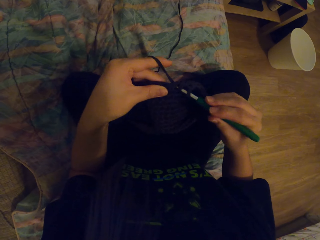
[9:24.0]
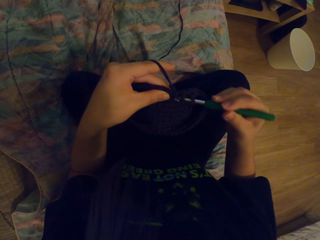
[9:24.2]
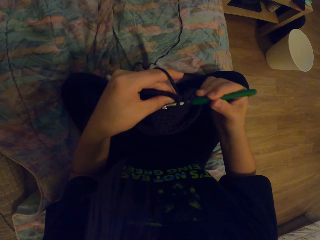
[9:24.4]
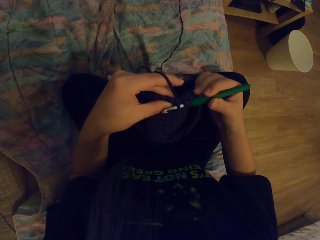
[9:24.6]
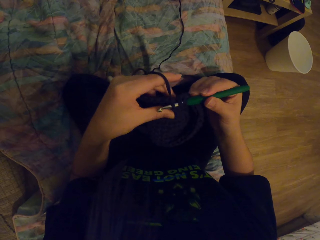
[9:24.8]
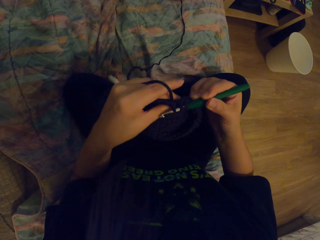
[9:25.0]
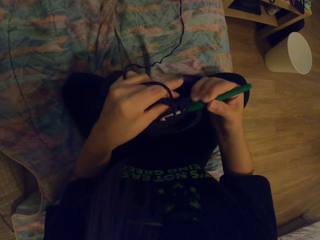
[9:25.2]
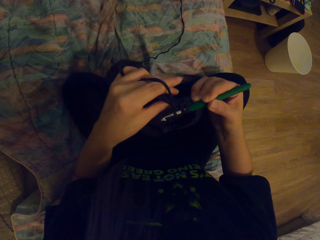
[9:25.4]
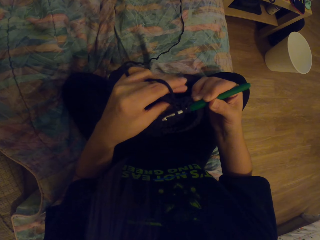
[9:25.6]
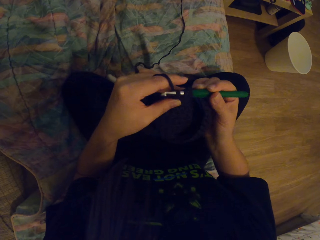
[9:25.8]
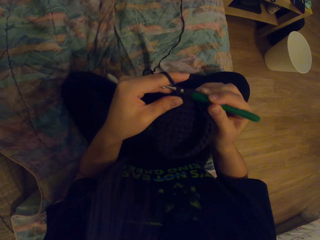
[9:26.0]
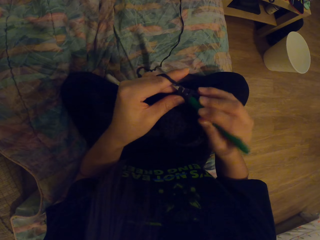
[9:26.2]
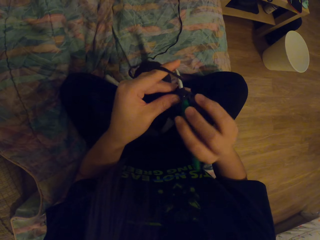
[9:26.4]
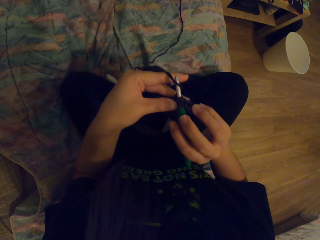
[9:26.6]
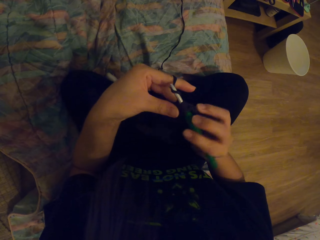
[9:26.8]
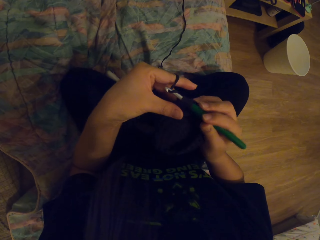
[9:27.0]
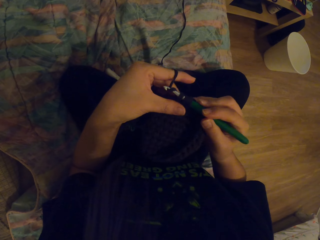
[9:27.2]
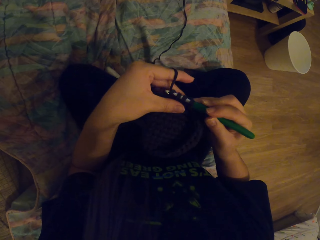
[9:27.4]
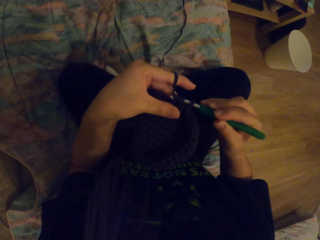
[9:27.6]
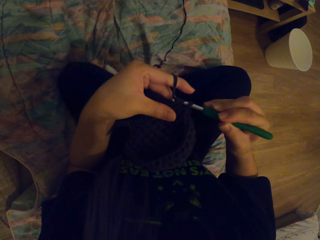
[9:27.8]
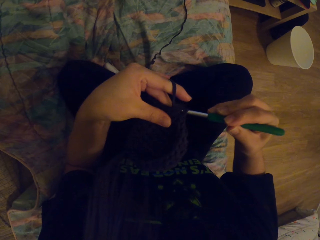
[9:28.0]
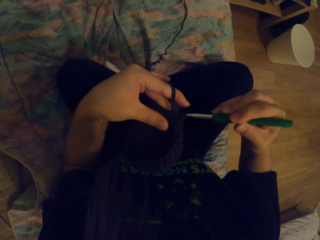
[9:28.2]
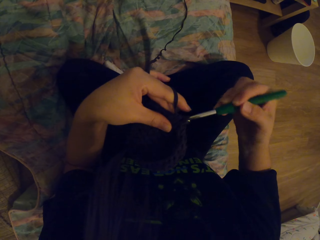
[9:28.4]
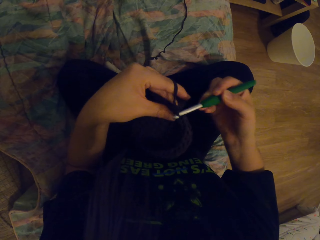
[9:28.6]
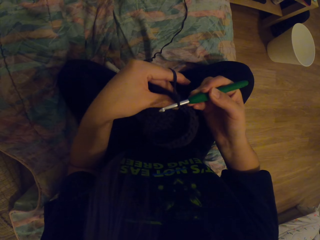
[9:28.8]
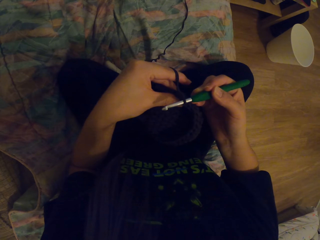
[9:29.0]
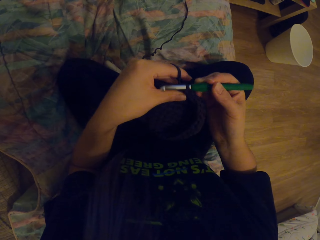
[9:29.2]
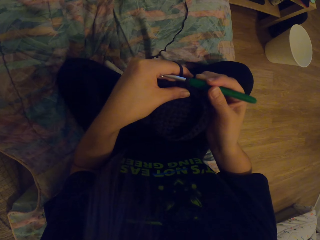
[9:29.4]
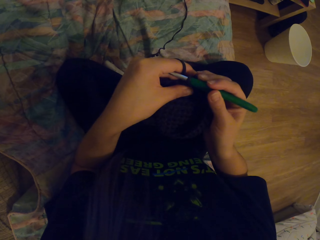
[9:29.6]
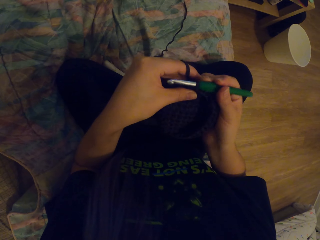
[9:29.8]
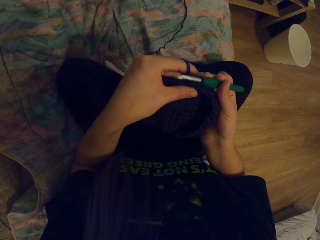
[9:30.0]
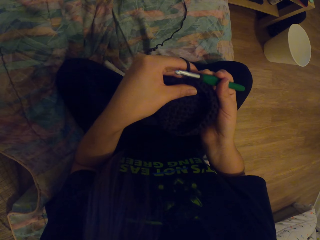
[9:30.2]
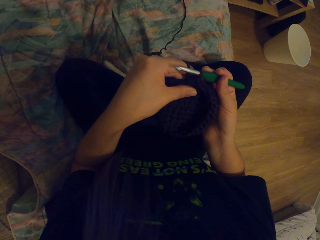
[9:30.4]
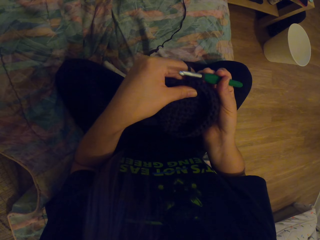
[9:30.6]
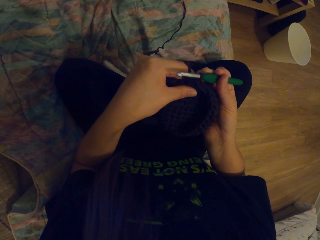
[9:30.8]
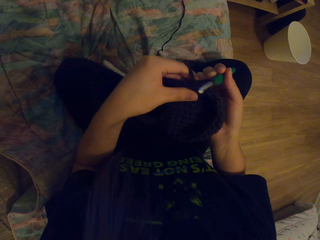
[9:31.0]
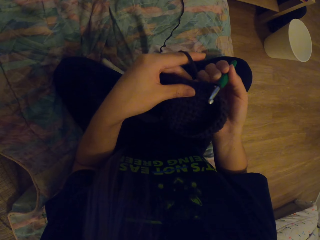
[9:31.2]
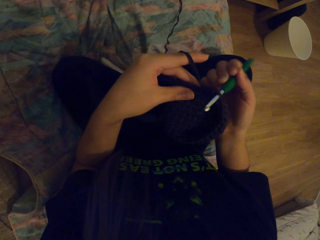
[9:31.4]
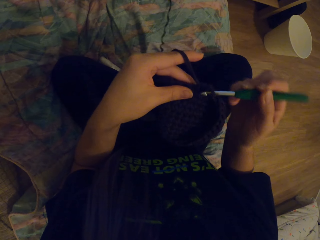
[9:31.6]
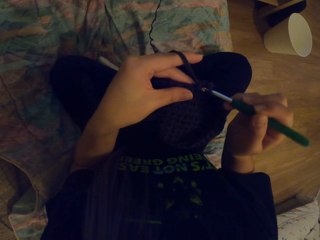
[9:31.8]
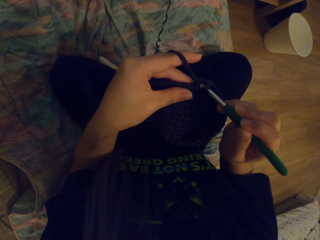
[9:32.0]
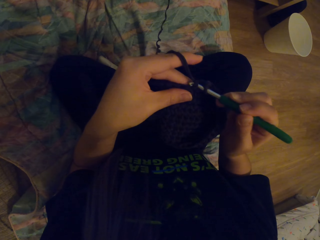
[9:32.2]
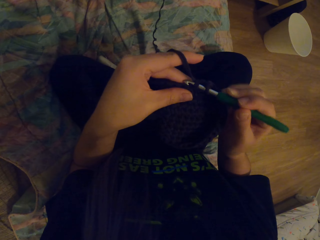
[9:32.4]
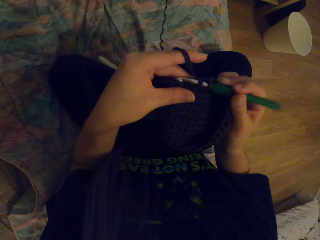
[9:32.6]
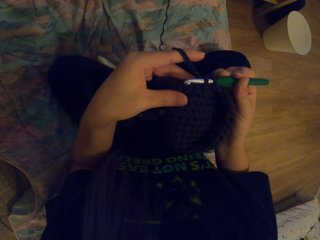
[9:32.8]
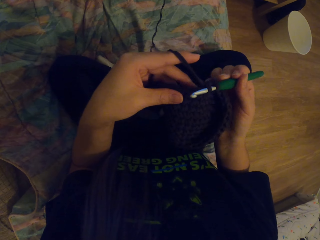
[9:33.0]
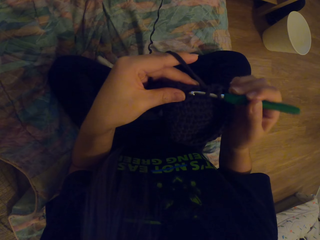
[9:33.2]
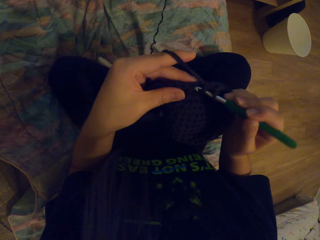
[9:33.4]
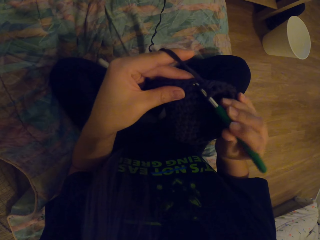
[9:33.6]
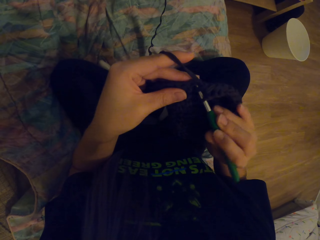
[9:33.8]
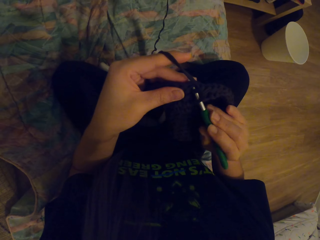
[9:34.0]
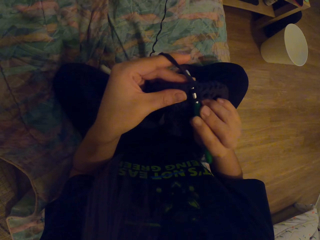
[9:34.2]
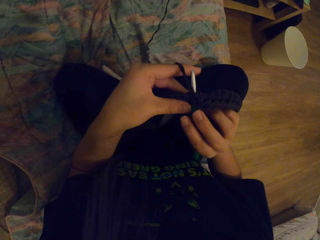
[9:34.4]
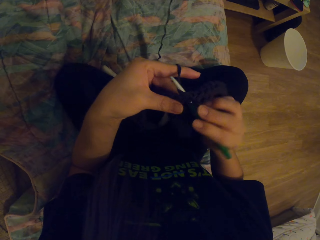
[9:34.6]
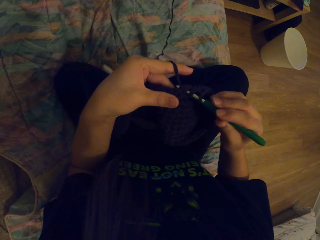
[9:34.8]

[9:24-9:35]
The camera wearer pulls the yarn with the crochet hook. They crochet using the yarn and the crochet hook.

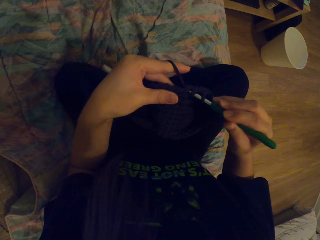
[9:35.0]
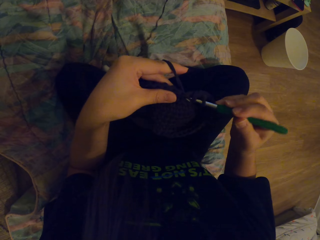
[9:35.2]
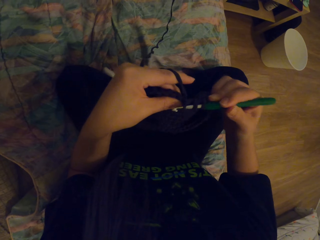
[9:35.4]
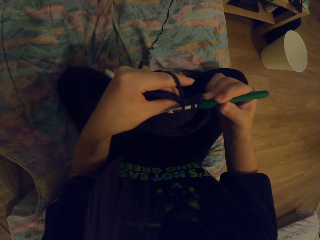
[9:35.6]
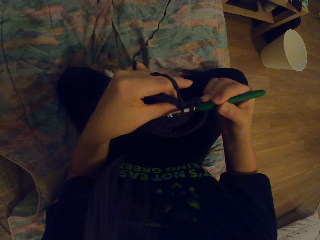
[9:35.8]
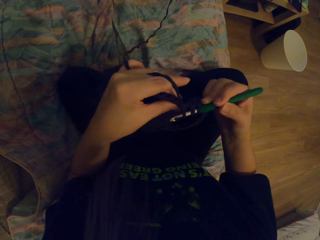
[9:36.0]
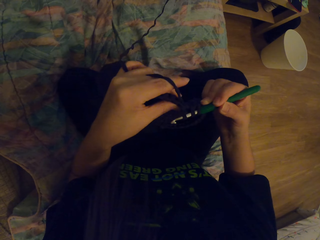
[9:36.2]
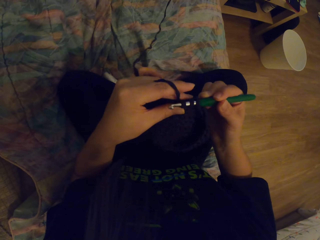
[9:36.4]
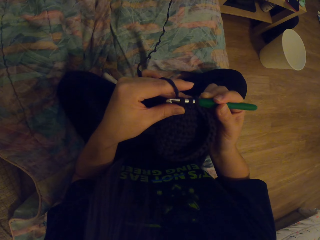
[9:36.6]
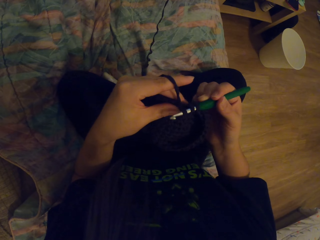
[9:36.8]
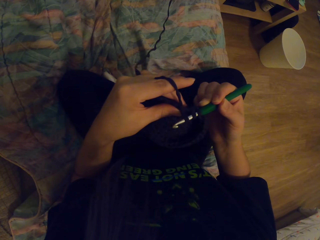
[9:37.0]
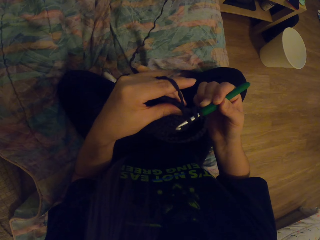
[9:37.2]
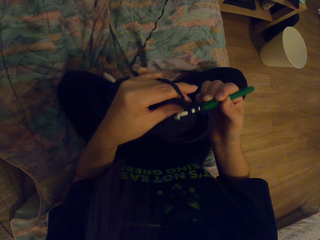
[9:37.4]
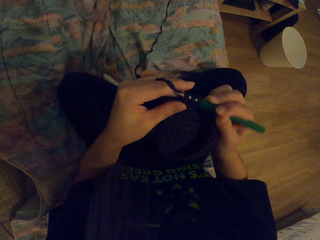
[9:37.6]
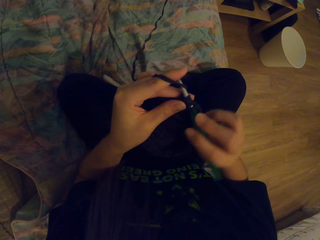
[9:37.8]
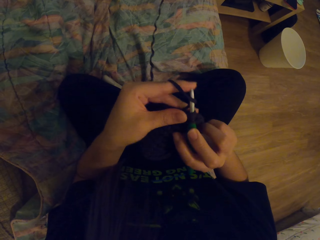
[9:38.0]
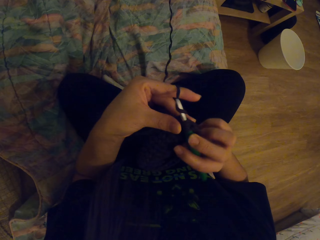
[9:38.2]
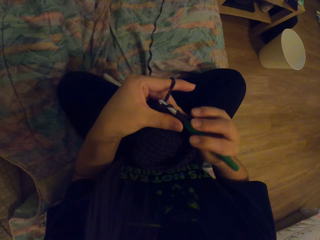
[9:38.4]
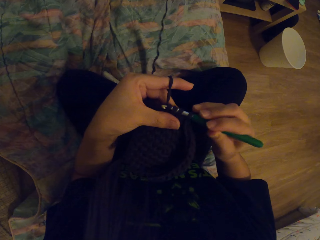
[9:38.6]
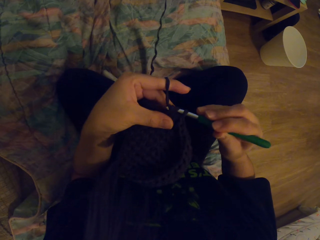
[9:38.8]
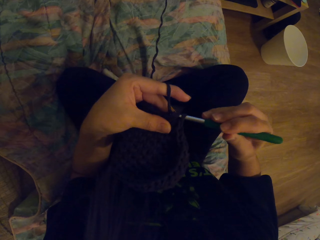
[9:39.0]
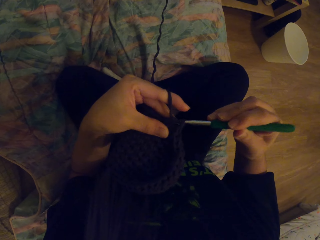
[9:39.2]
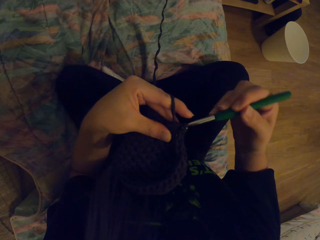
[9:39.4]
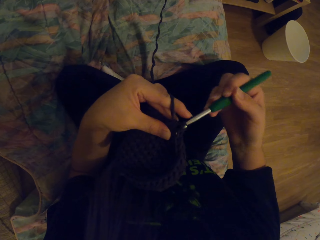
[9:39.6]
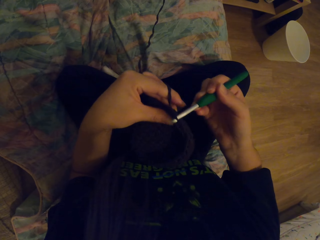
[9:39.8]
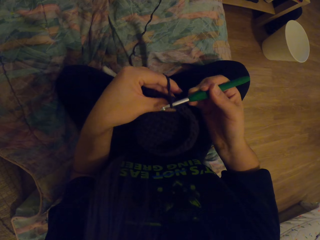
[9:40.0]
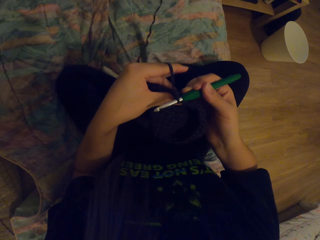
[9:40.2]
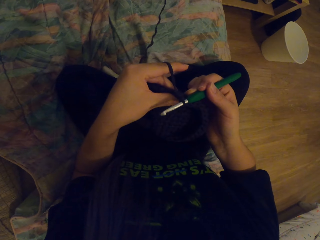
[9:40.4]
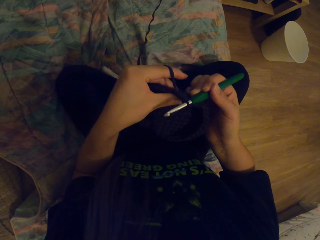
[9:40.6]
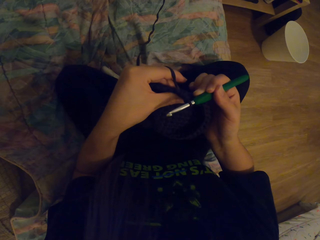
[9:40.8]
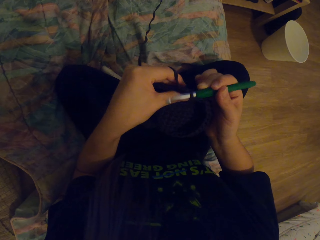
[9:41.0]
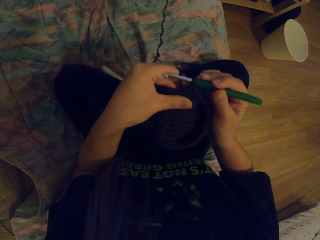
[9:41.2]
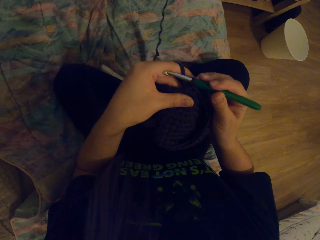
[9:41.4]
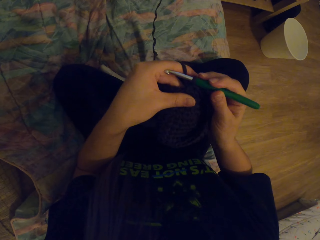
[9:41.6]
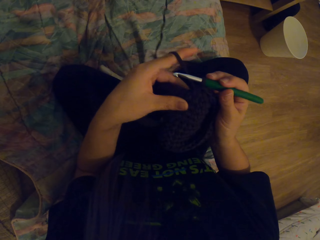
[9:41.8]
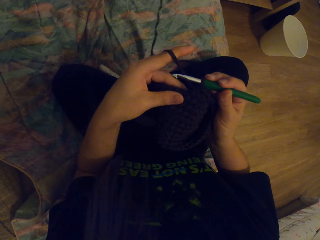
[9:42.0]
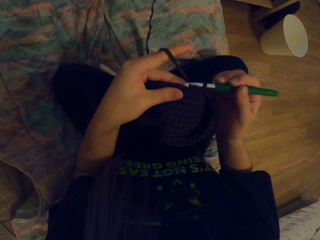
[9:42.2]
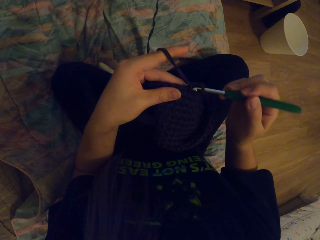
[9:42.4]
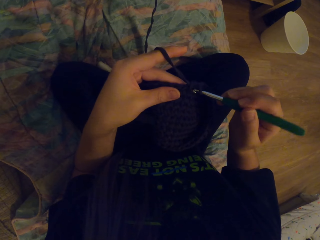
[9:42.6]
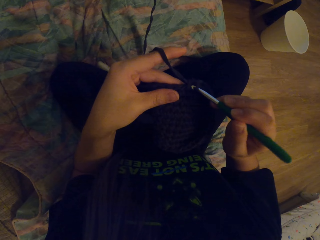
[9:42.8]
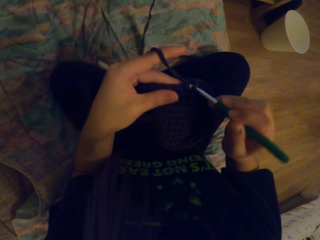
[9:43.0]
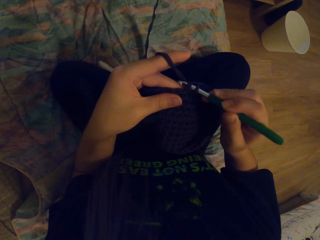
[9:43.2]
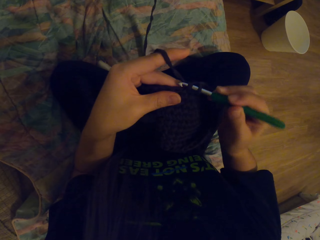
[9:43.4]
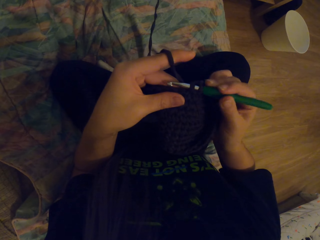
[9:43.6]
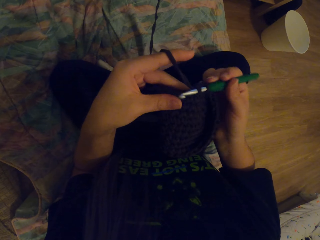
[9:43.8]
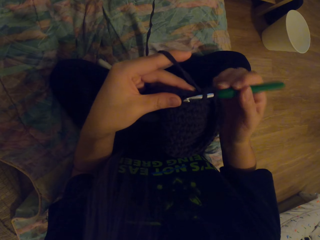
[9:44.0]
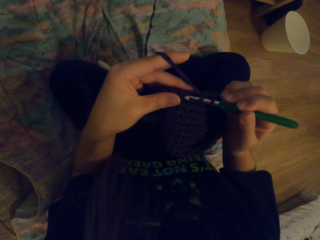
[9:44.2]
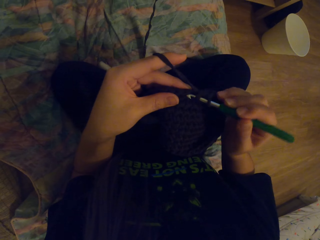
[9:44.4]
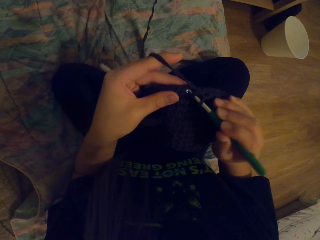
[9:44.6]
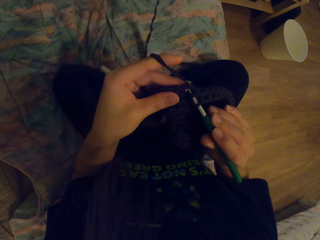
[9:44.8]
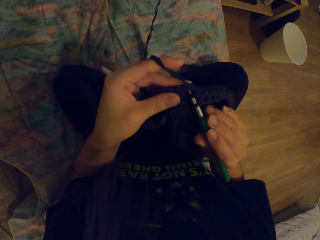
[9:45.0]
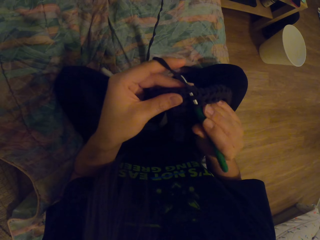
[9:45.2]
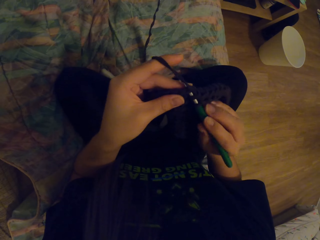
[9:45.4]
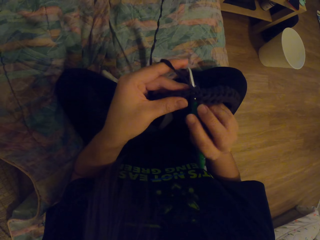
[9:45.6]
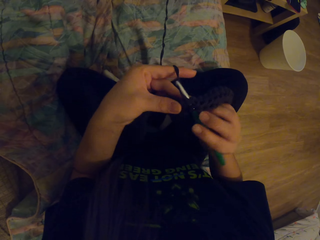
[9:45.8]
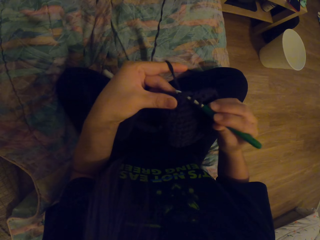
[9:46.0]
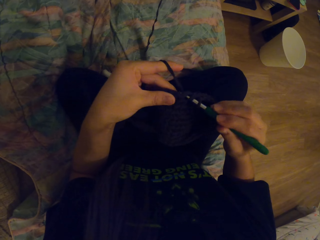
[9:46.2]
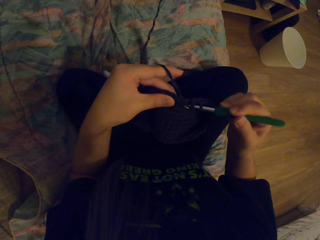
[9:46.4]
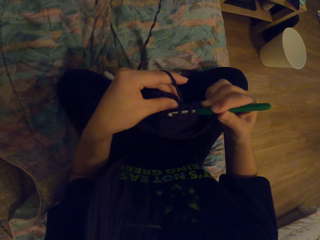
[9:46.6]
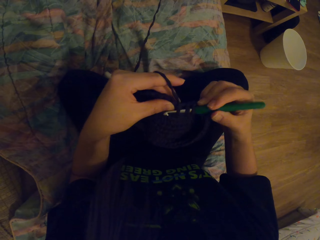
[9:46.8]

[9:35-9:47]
The camera wearer pulls the yarn with the crochet hook. They crochet using the yarn and the crochet hook.
